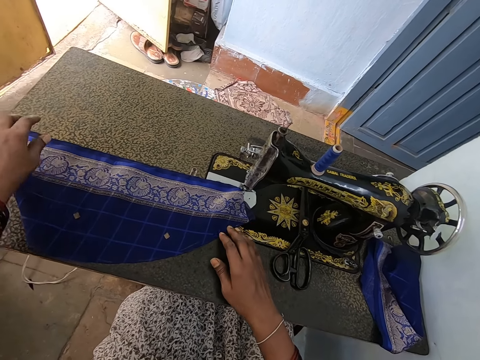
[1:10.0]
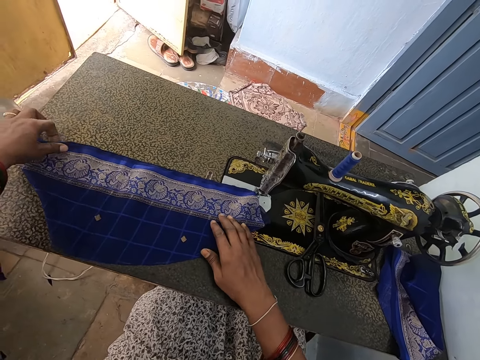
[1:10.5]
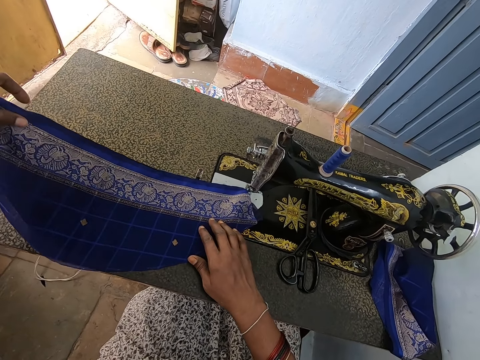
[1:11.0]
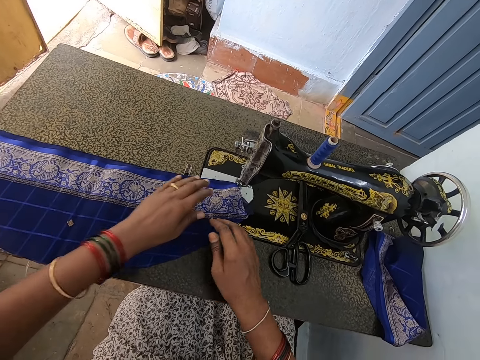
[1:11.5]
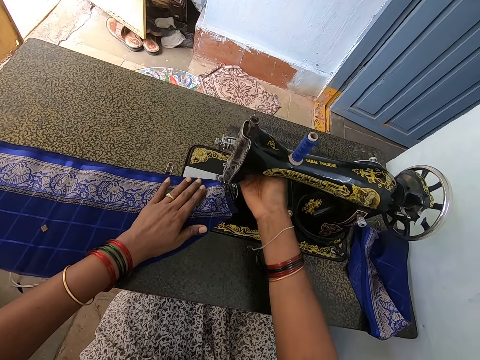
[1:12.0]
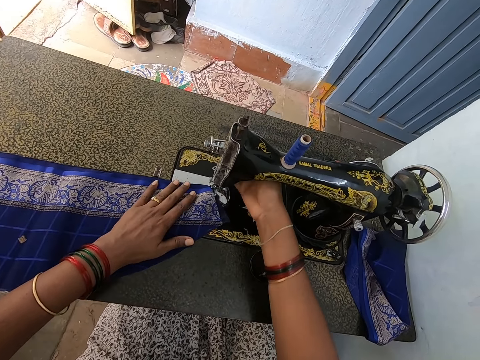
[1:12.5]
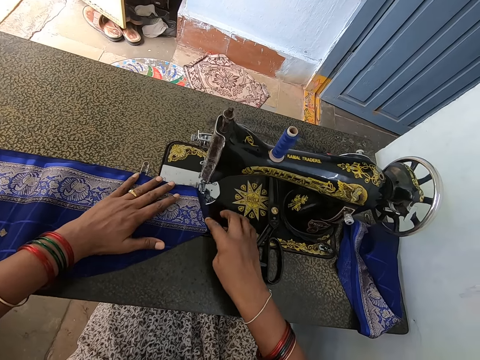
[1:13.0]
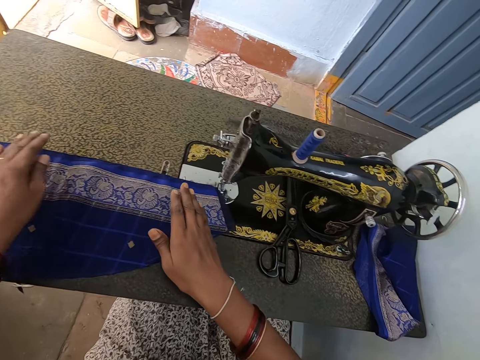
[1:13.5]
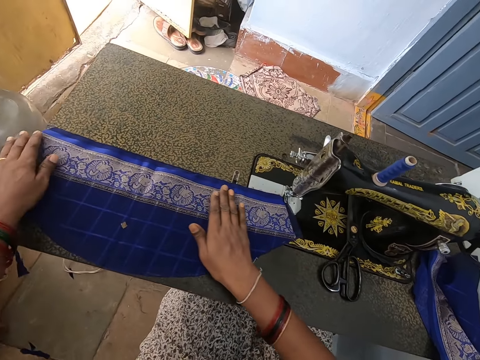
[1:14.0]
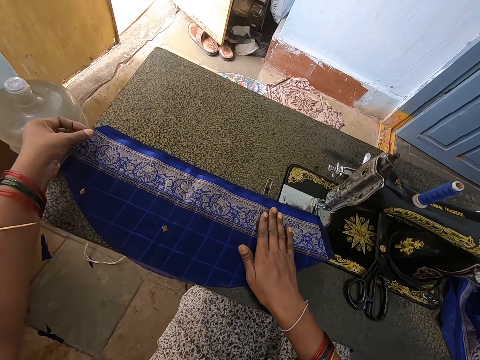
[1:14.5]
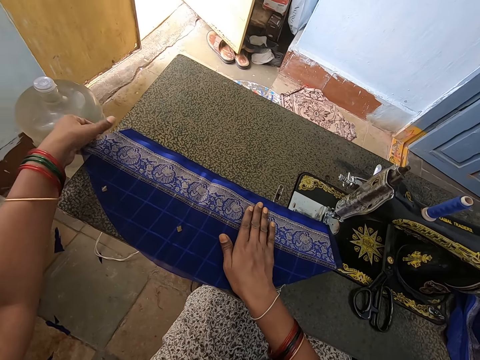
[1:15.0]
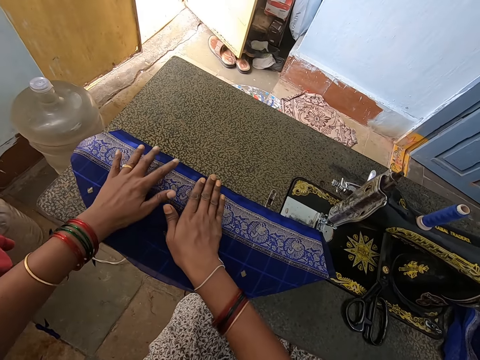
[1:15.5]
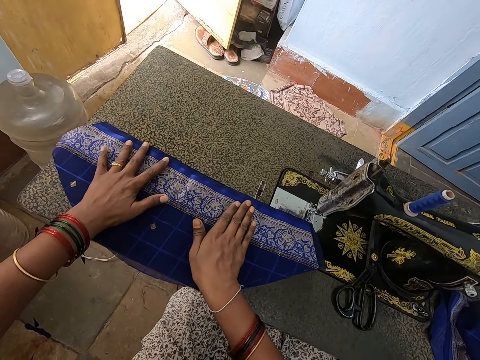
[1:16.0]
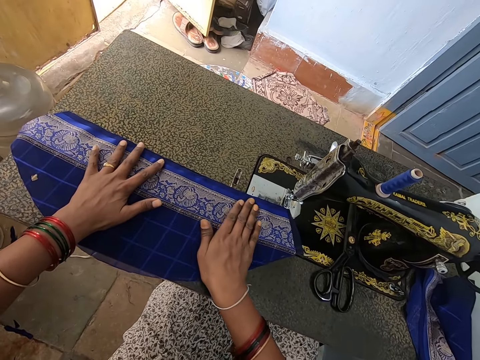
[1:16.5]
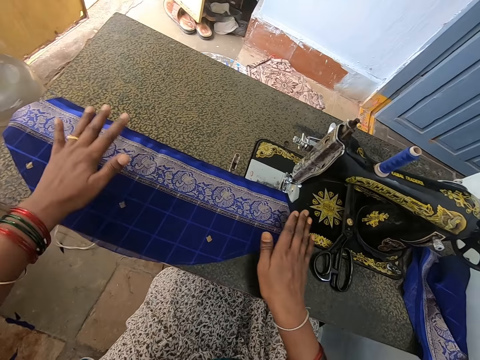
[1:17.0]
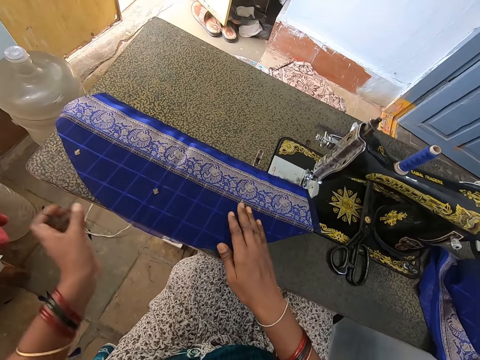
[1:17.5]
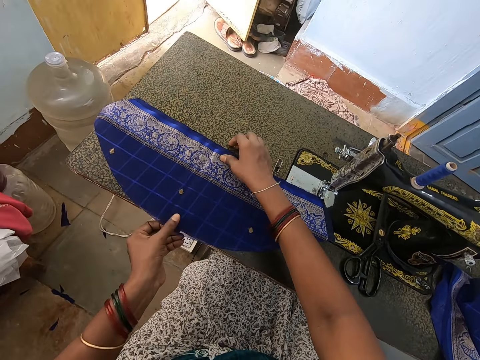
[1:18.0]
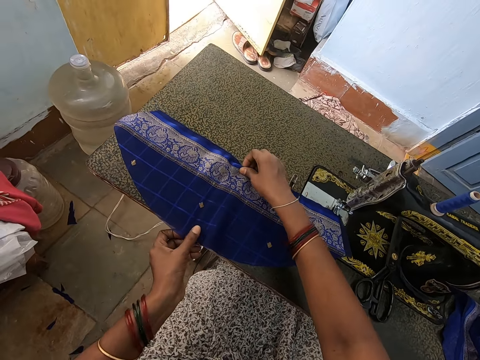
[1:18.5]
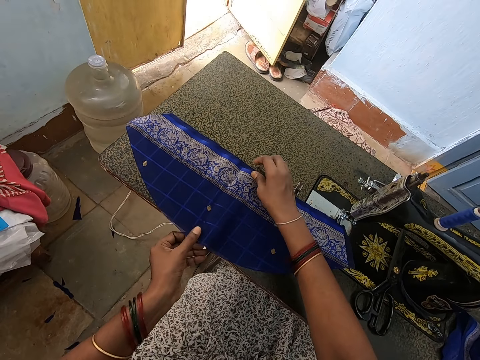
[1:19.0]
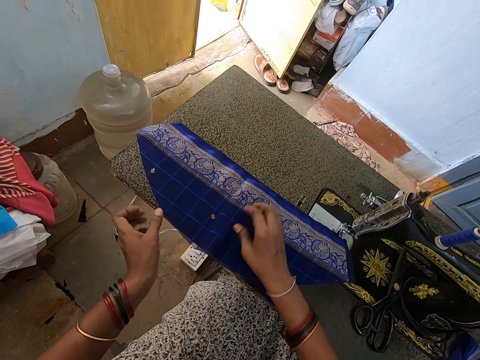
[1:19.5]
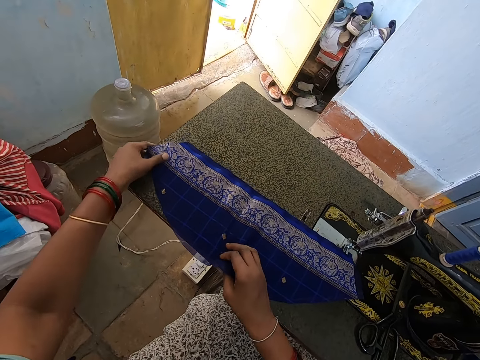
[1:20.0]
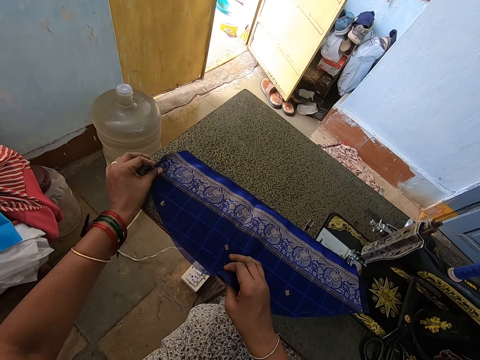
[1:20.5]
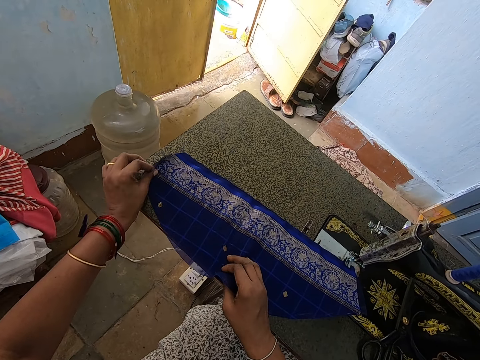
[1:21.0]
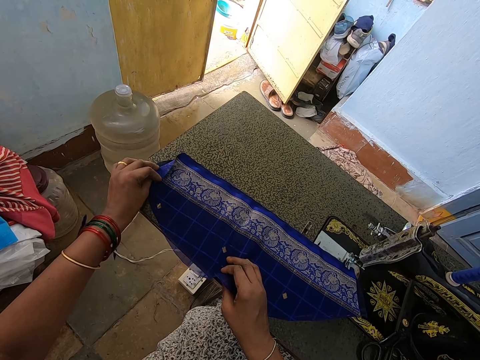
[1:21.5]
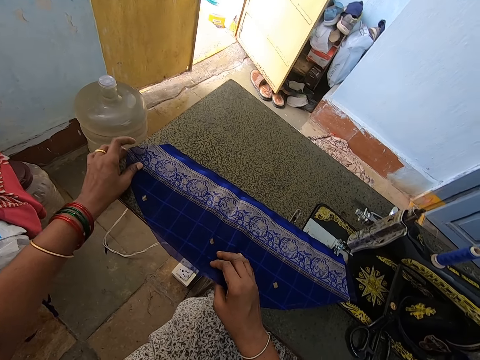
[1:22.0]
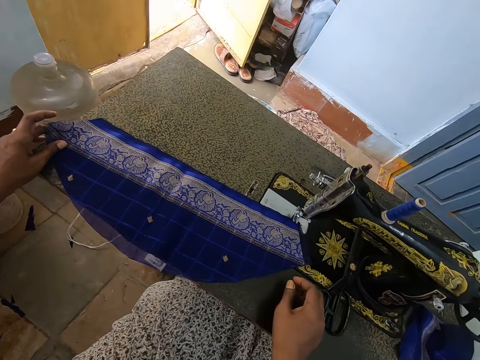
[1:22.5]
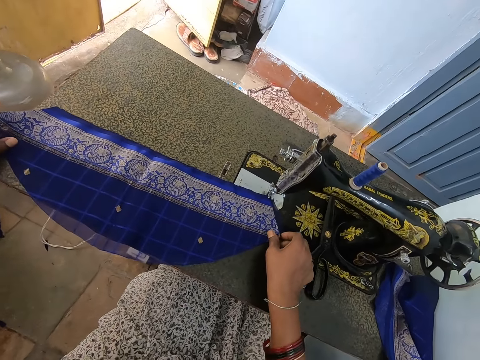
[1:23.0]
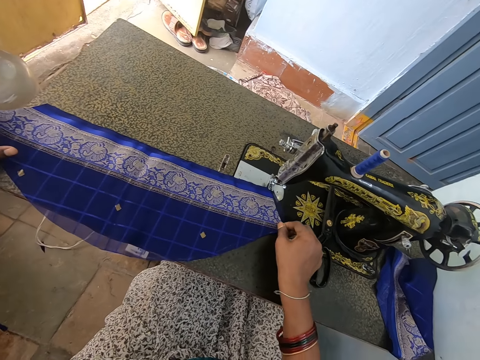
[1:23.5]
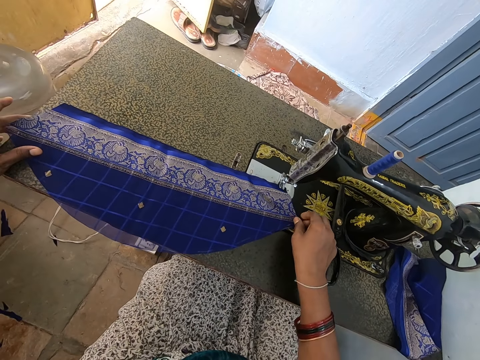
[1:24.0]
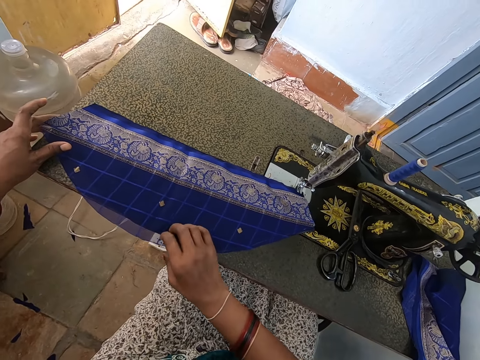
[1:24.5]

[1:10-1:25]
The camera wearer touches the piece of cloth. They operate the sewing machine. They touch the reverse lever part. They touch the piece of cloth. They straighten the cloth. They fold the cloth.

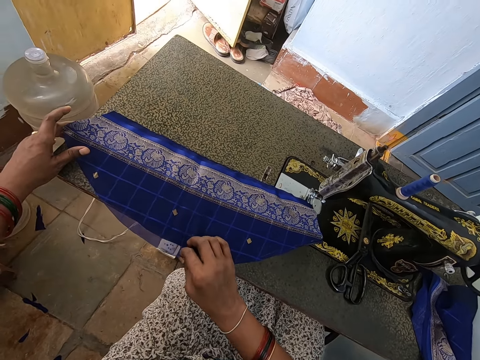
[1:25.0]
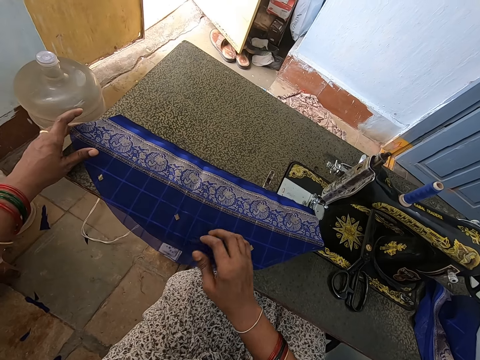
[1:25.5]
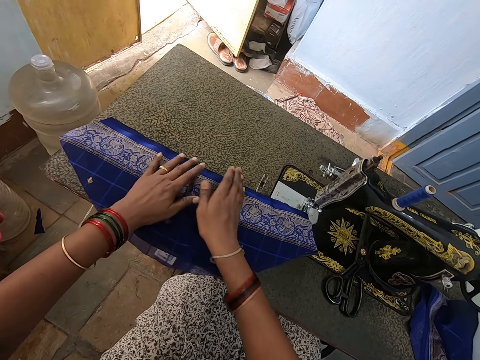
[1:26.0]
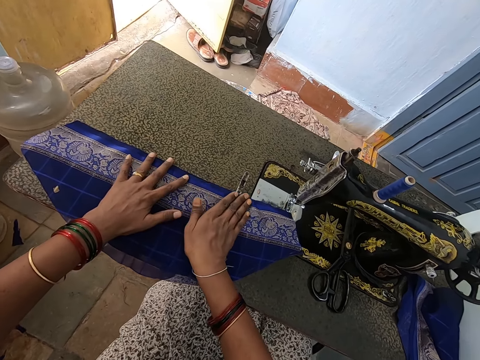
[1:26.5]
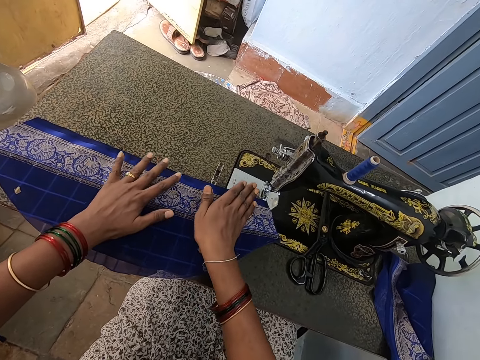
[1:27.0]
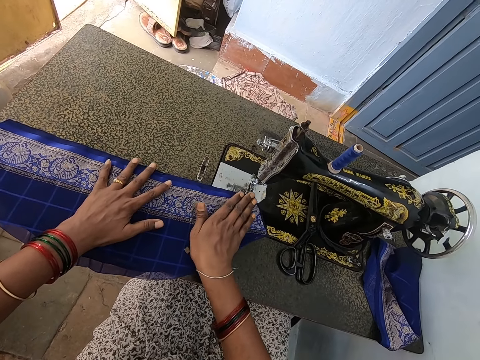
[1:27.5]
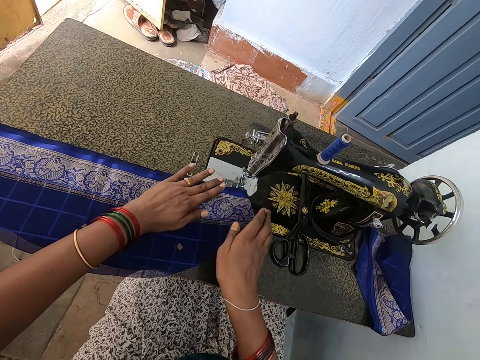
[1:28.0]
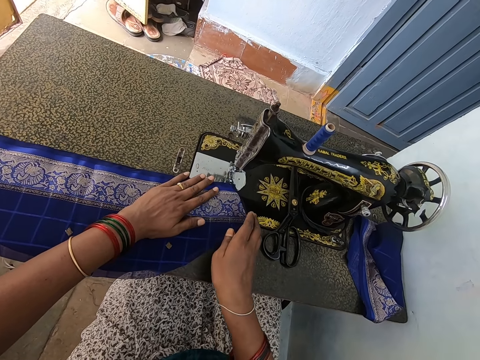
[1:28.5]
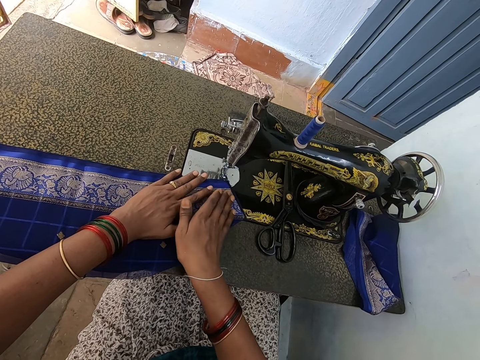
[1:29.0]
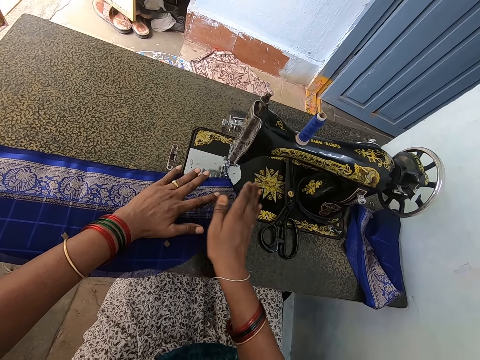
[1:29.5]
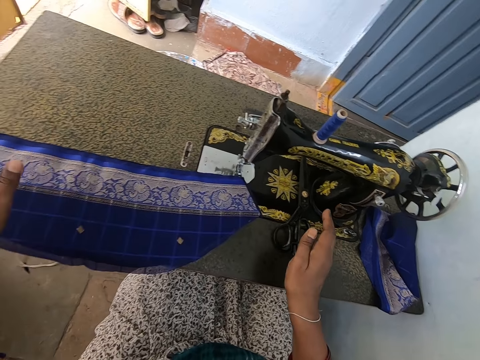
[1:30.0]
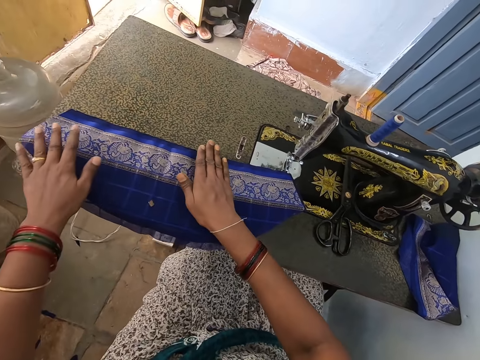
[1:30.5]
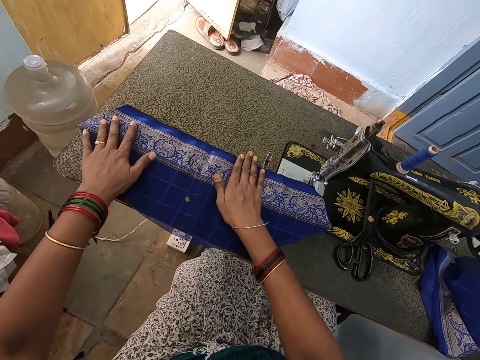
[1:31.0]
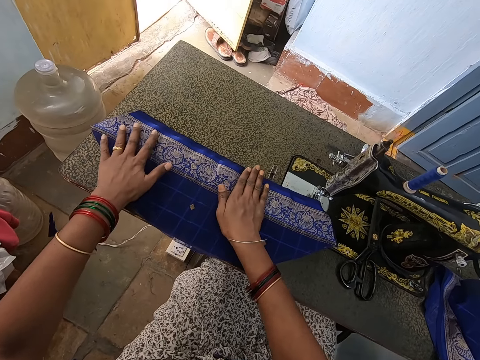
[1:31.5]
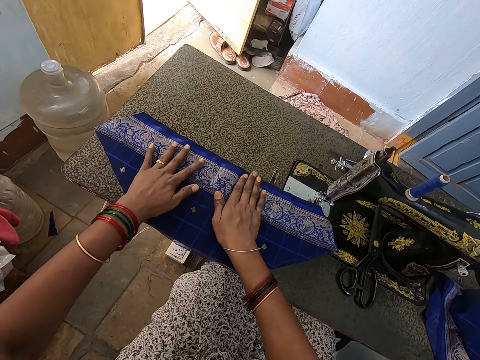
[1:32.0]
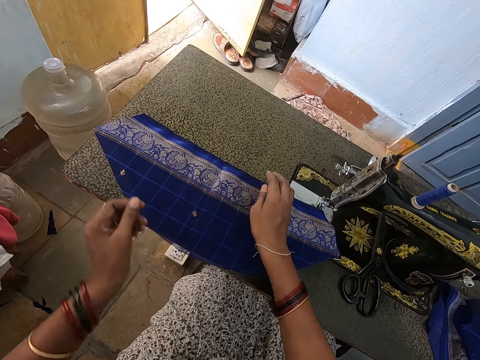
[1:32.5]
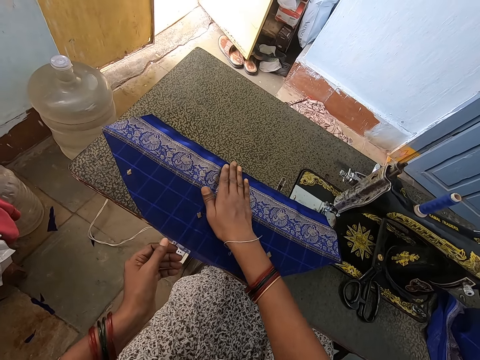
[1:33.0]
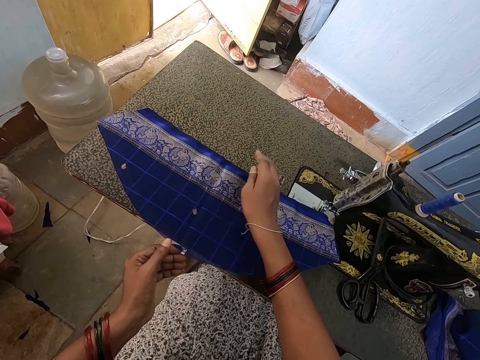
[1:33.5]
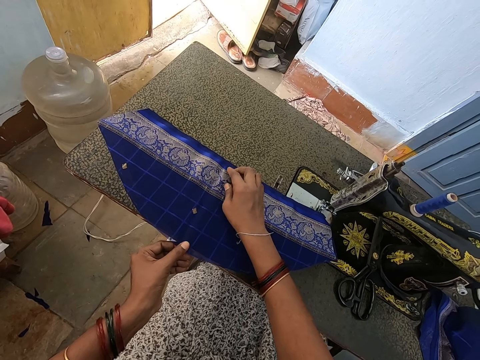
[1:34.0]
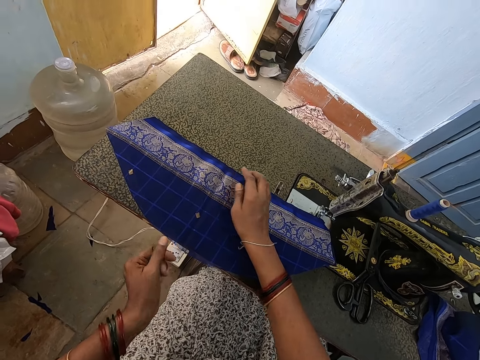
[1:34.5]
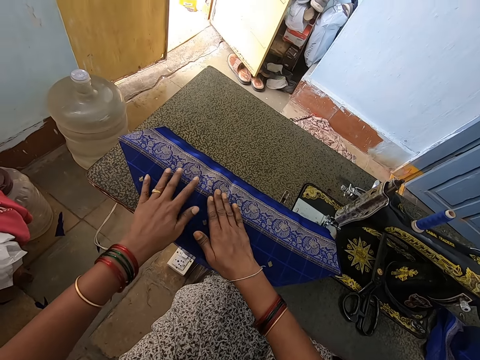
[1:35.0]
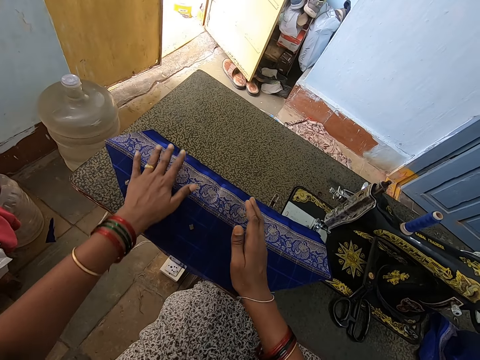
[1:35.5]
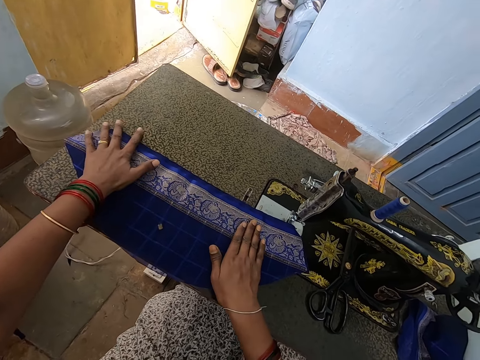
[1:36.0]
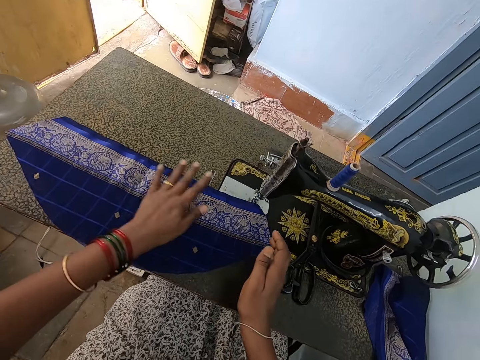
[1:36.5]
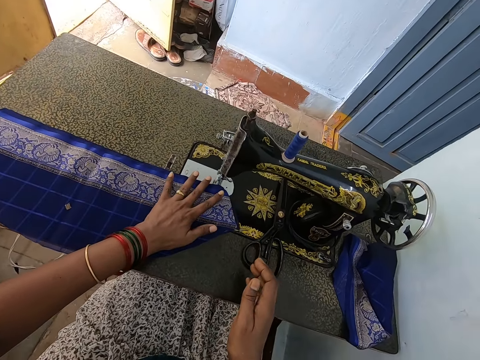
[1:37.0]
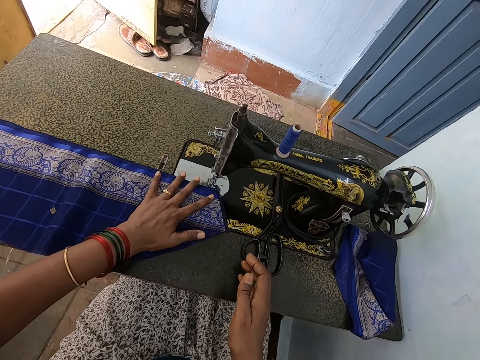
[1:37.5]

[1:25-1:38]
The camera wearer straightens the piece of cloth.
